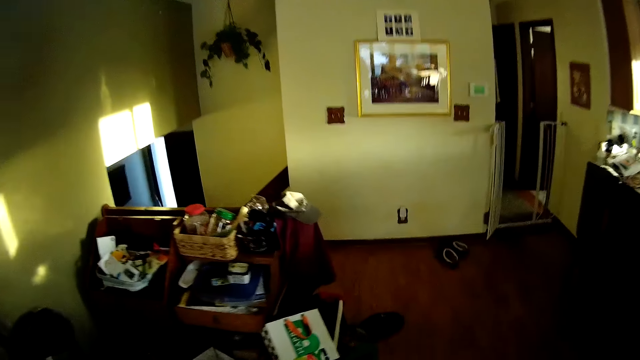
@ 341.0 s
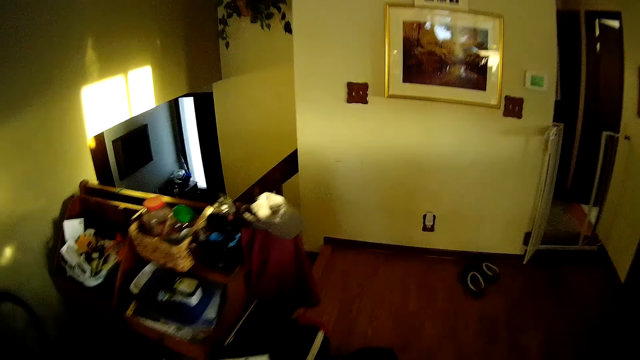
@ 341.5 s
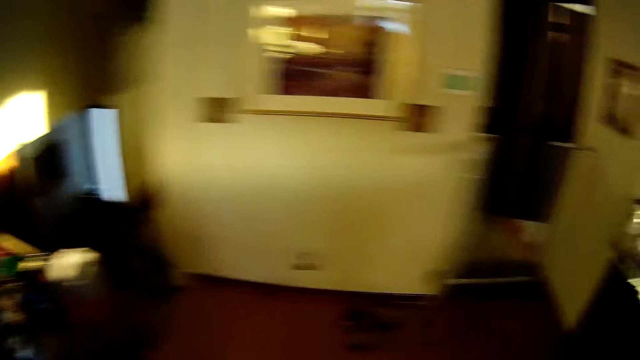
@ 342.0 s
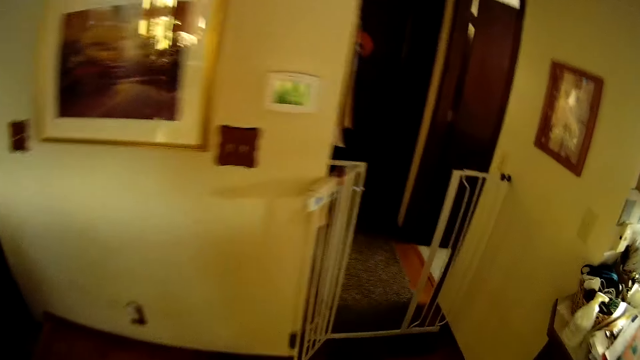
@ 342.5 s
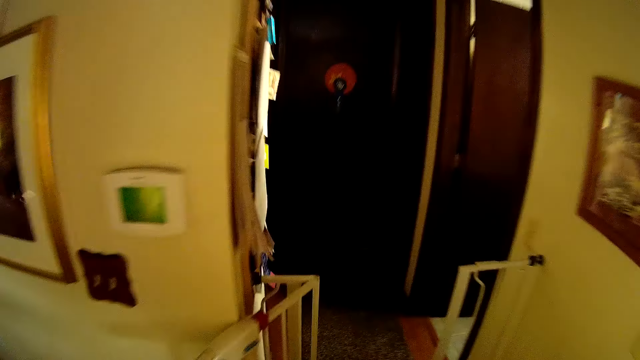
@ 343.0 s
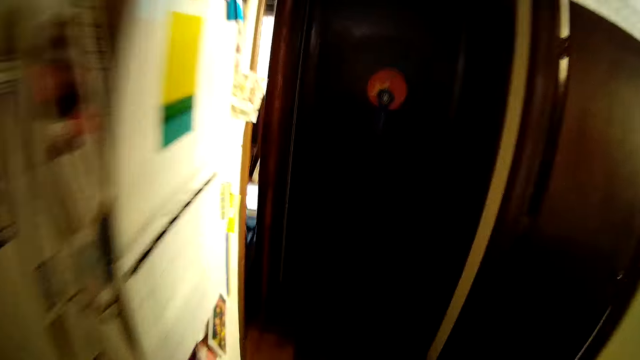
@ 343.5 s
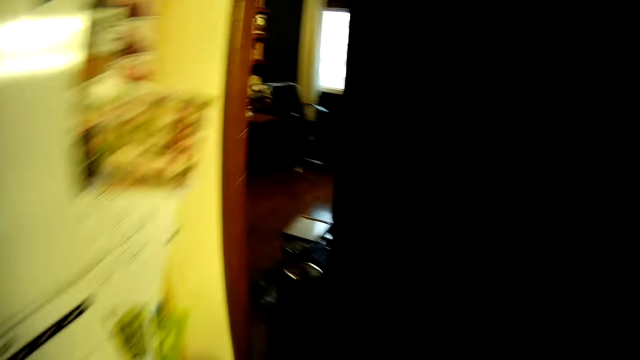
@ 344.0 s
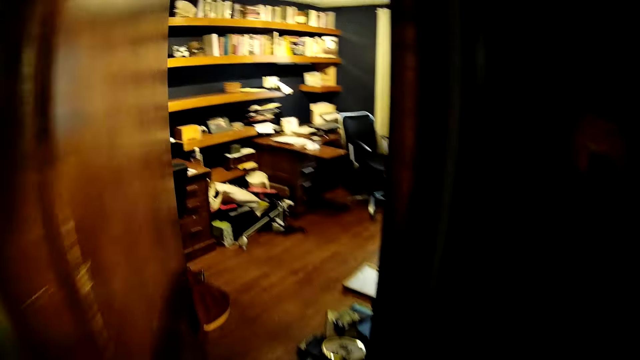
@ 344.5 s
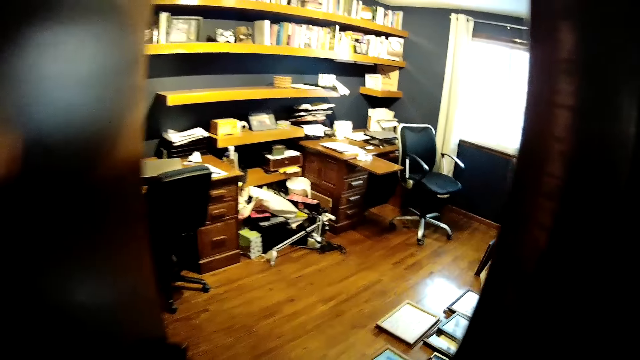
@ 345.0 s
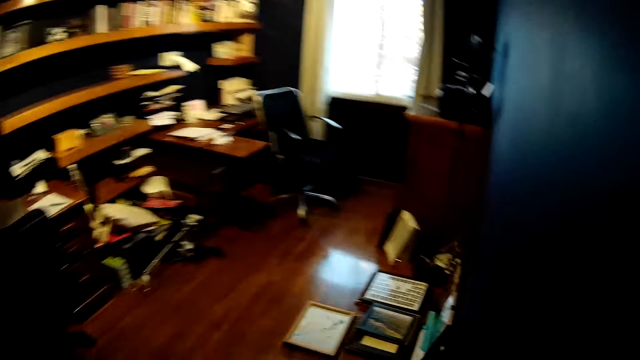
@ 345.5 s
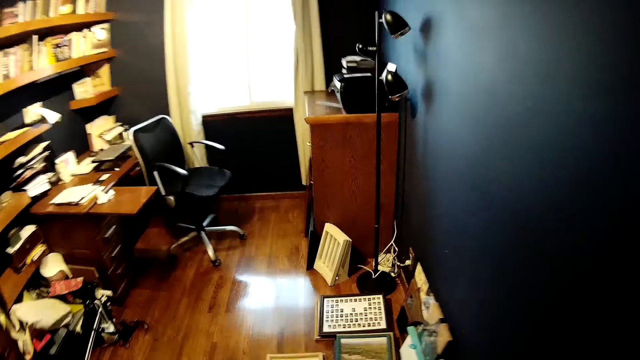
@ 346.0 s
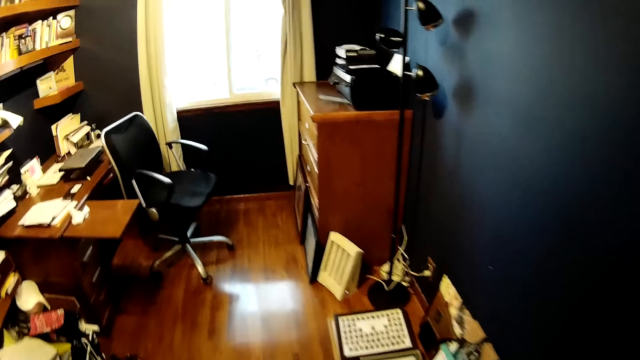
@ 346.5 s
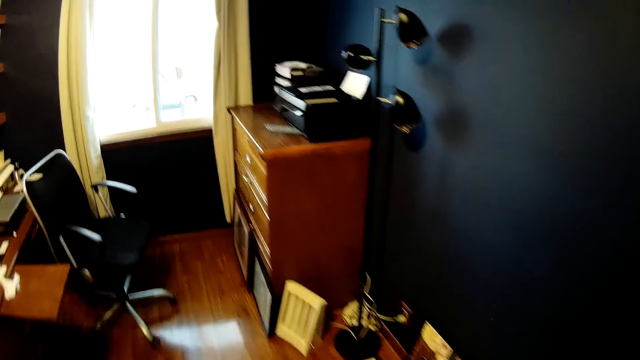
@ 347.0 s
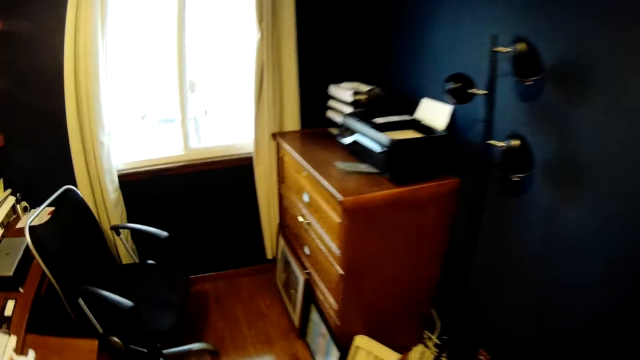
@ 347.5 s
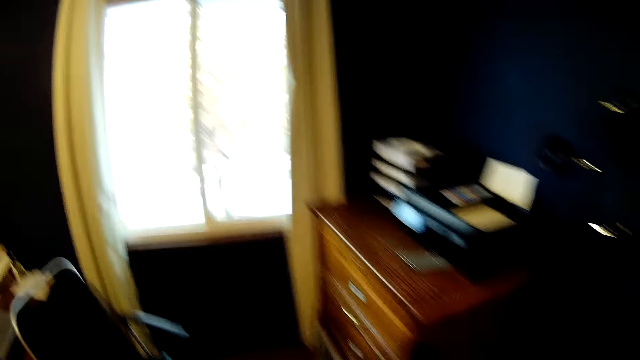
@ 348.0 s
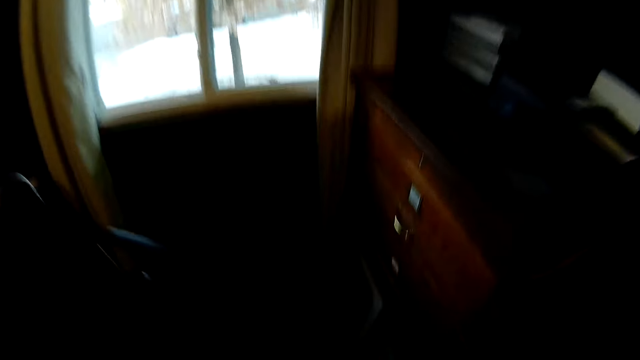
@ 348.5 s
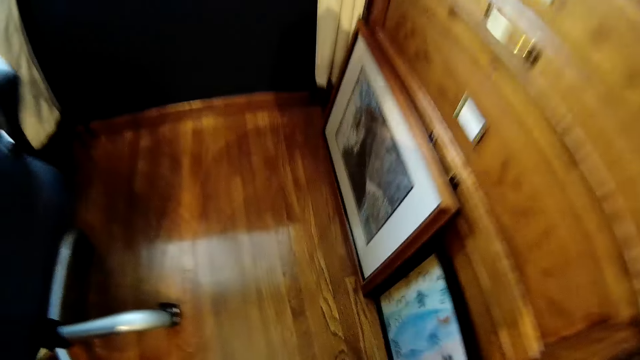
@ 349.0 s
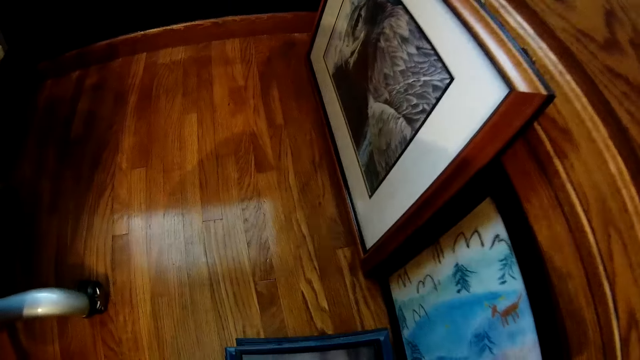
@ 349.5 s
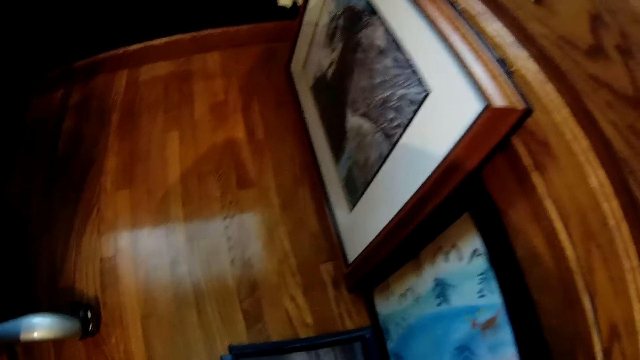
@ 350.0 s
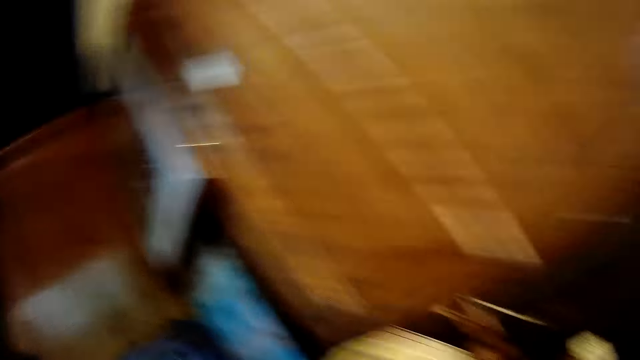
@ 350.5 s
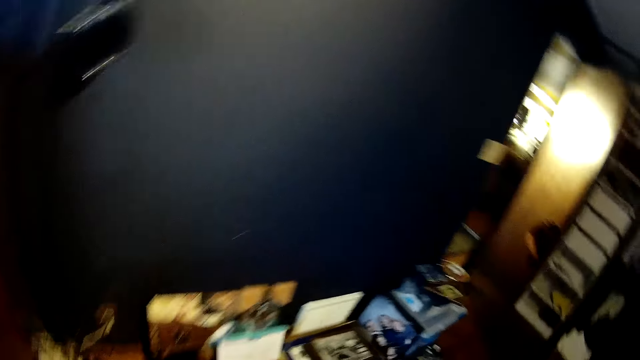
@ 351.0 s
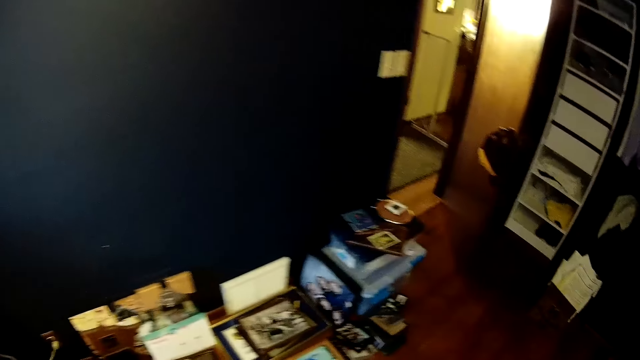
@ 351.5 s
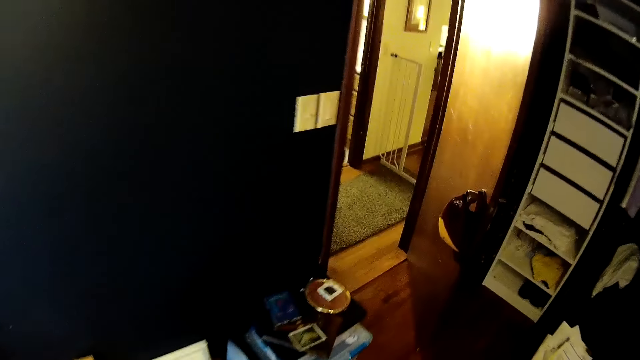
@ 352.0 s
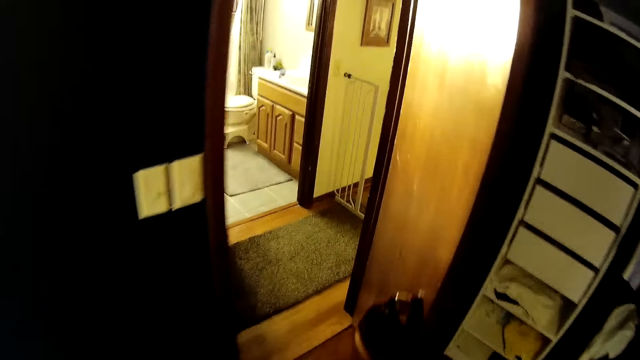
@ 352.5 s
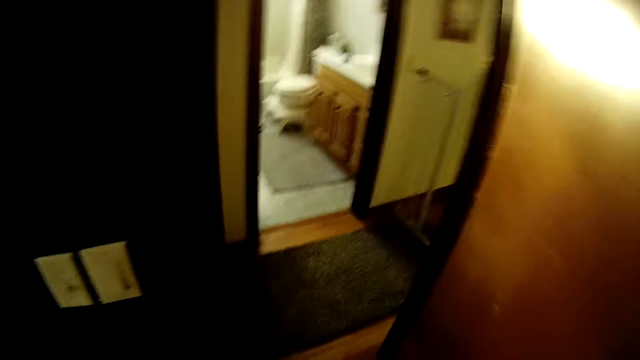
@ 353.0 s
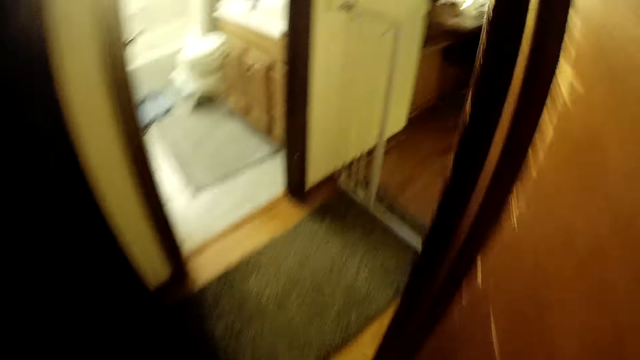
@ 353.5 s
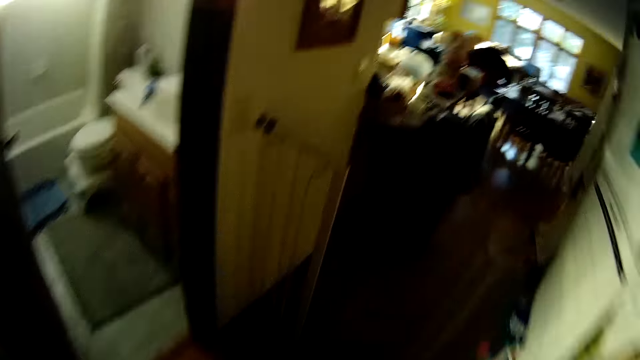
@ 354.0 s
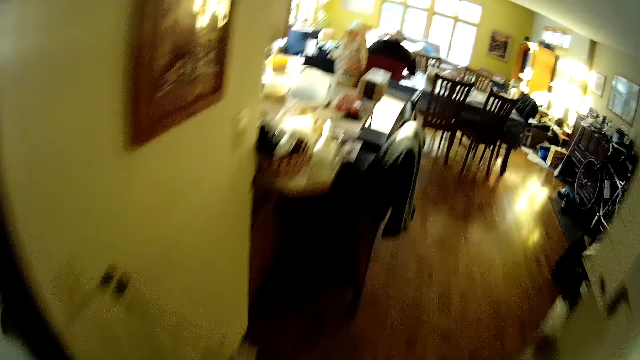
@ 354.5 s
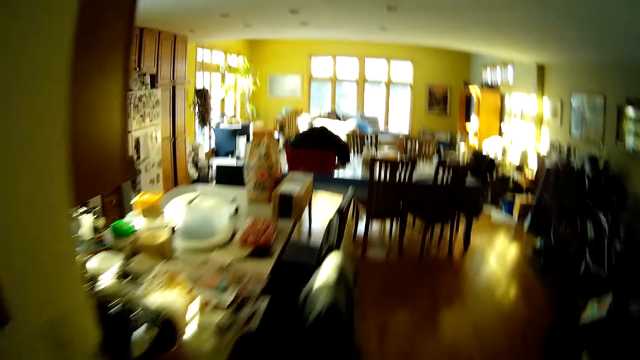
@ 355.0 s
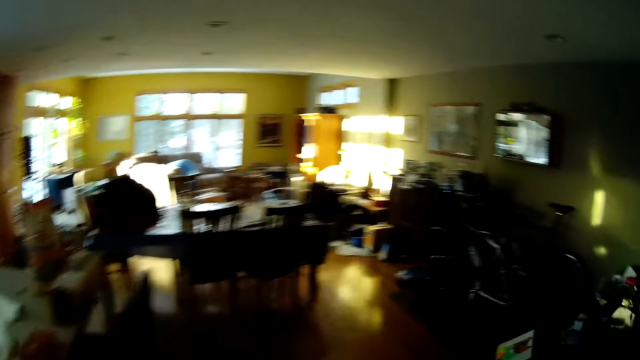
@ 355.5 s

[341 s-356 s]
The camera wearer drops the picture frames on the floor. They walk into the room.

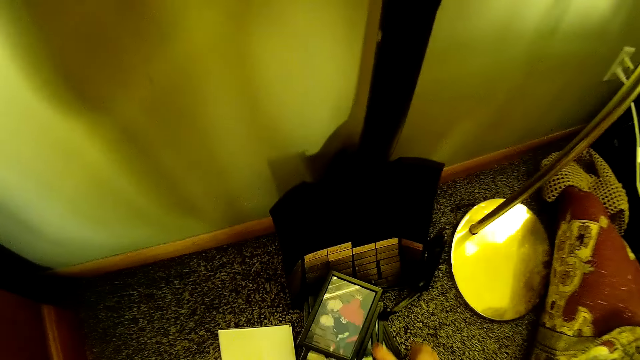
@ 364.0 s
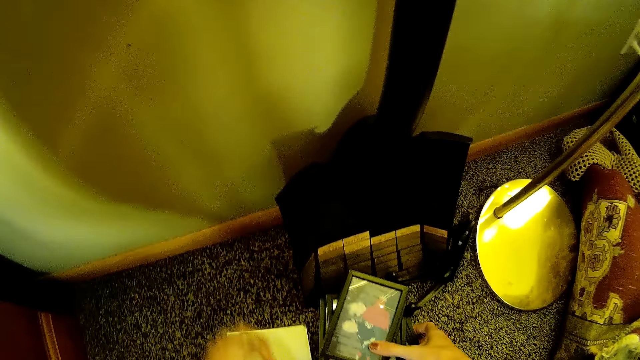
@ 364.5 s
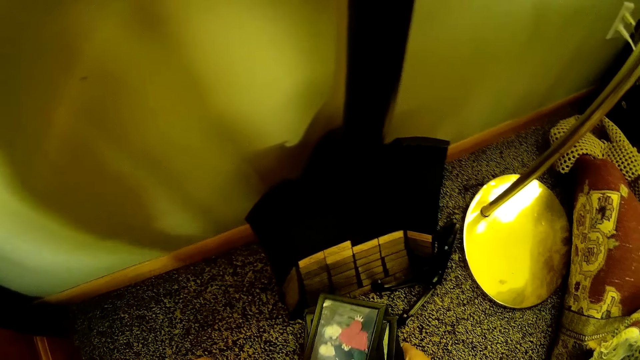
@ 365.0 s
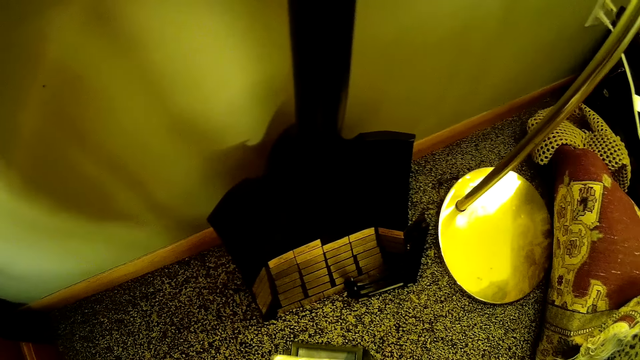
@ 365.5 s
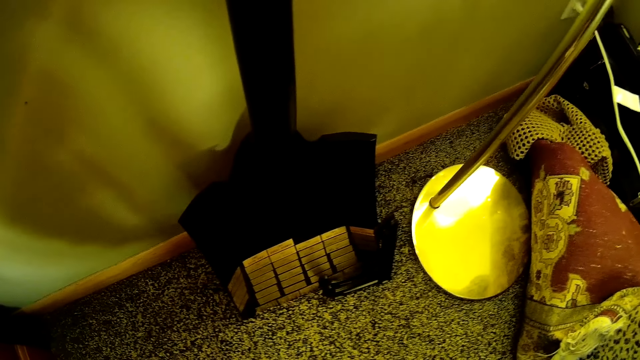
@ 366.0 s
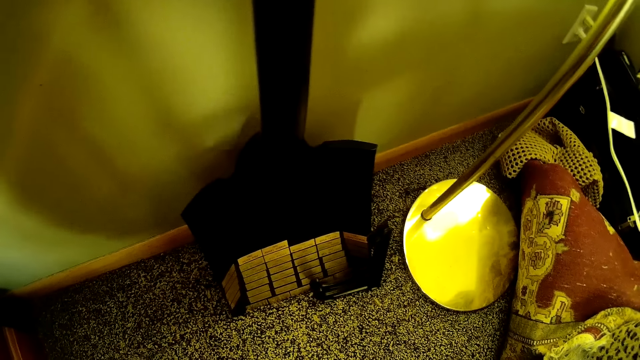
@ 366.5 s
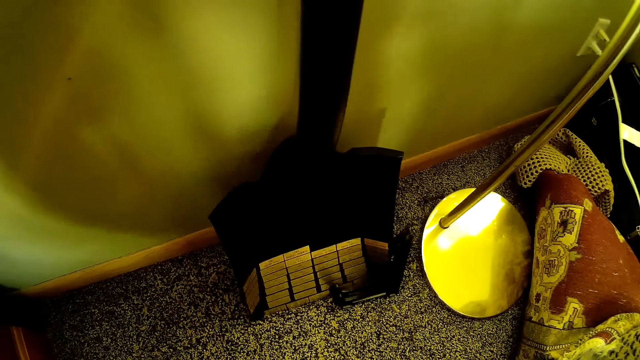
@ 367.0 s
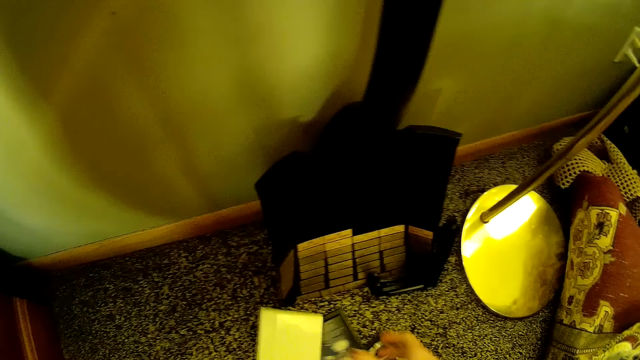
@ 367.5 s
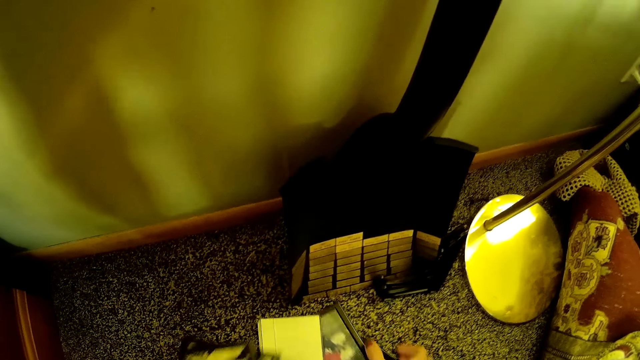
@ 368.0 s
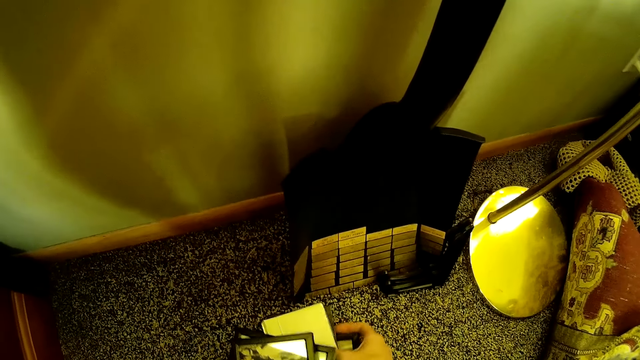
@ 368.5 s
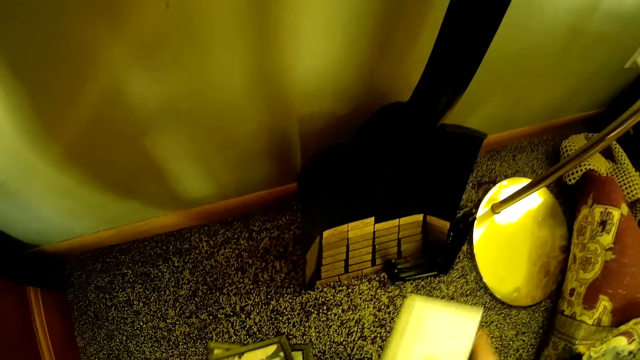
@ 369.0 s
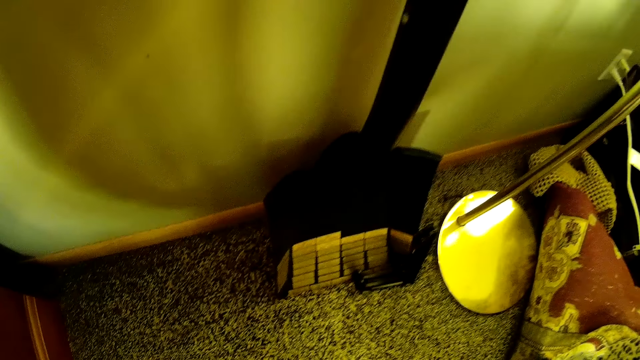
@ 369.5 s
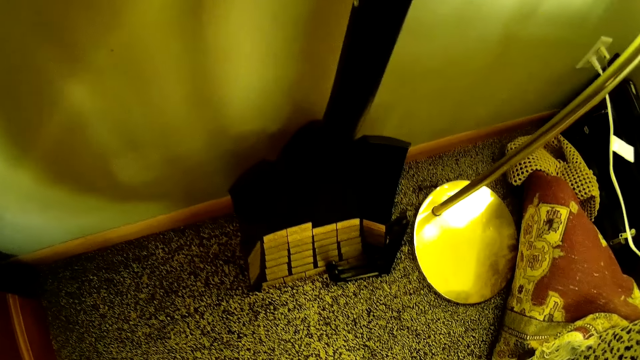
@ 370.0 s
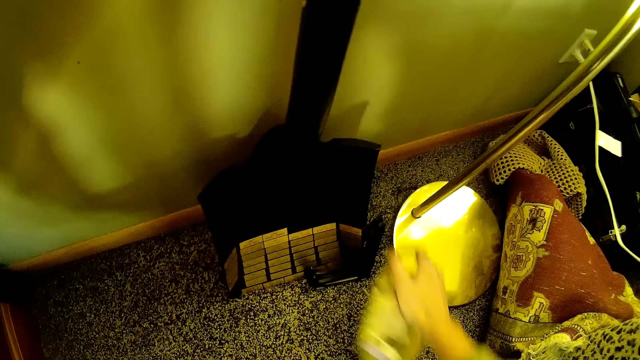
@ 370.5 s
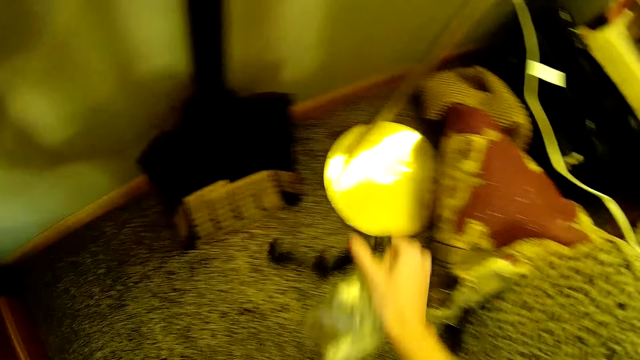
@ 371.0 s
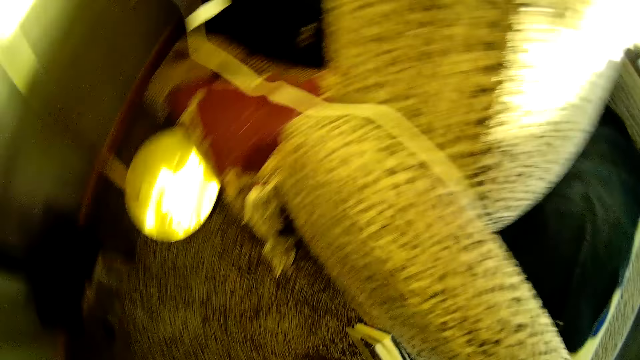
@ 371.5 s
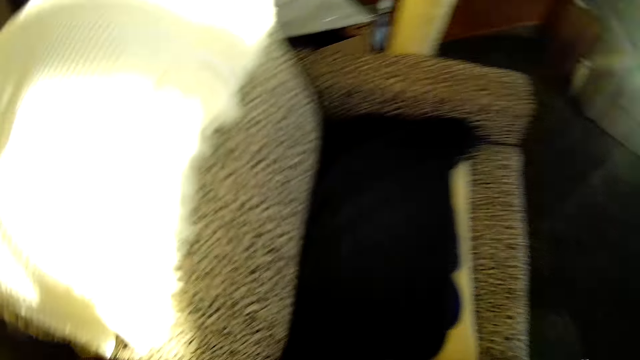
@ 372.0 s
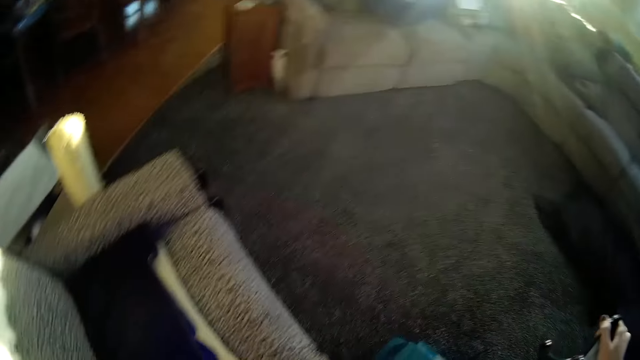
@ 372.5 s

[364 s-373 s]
The camera wearer picks up some picture frames or photo frames on the floor. They pick up a plastic on the floor. They walk holding the photo frames.
